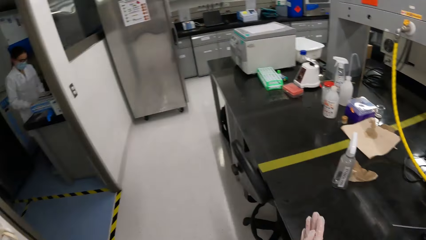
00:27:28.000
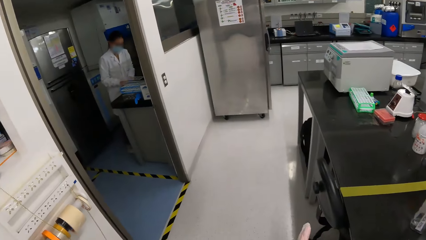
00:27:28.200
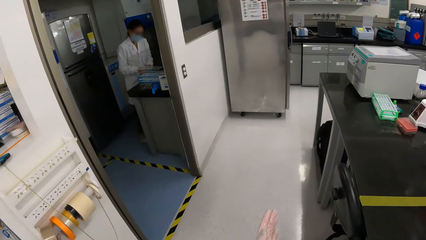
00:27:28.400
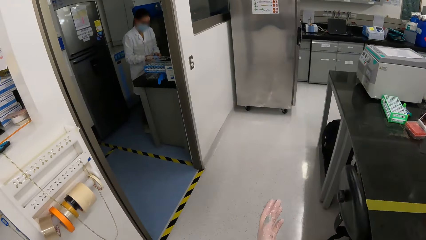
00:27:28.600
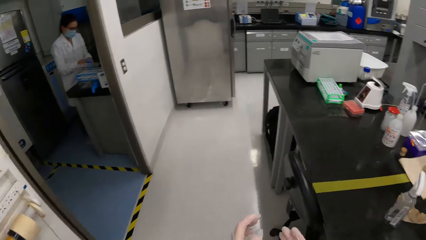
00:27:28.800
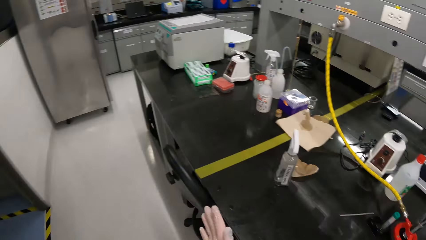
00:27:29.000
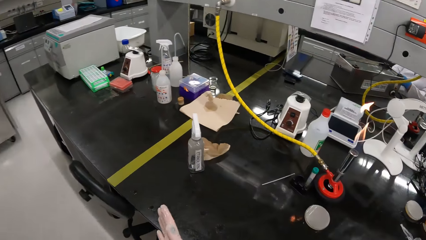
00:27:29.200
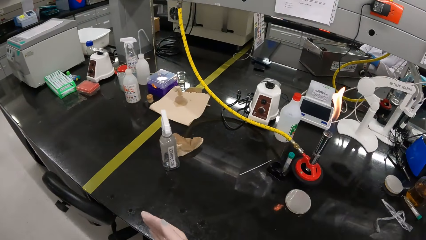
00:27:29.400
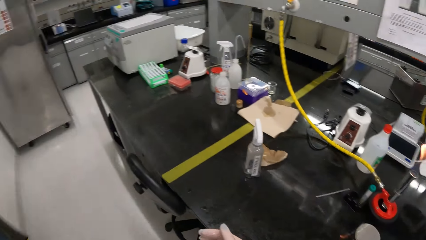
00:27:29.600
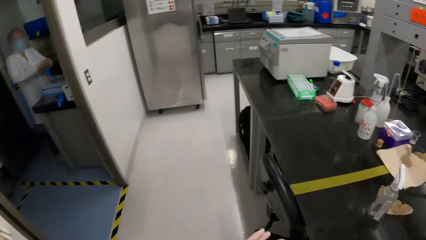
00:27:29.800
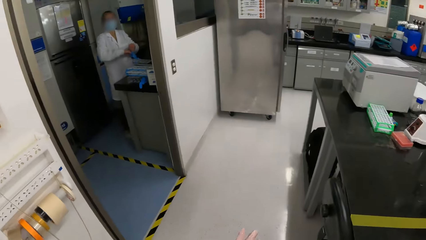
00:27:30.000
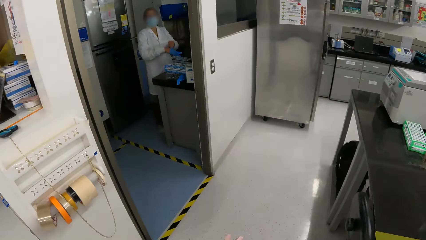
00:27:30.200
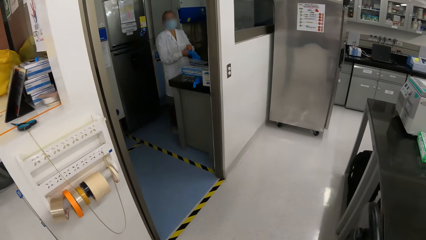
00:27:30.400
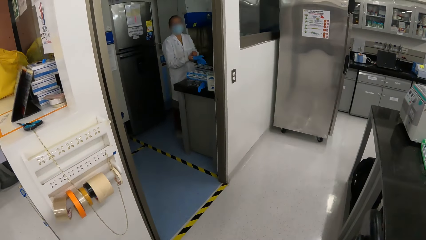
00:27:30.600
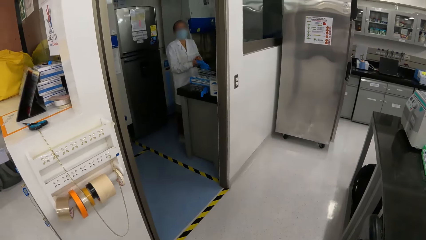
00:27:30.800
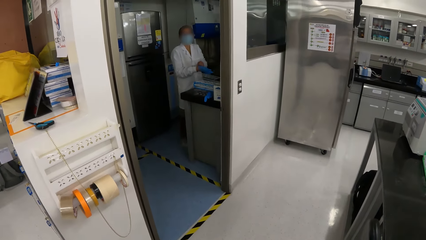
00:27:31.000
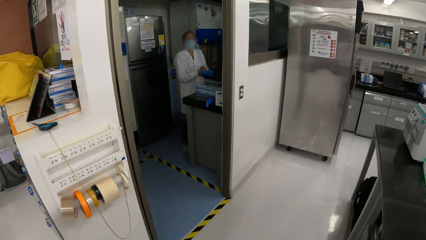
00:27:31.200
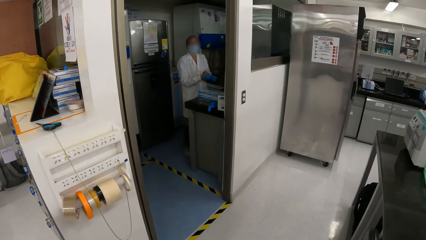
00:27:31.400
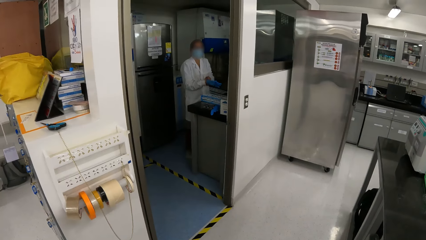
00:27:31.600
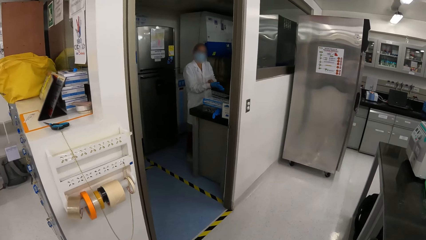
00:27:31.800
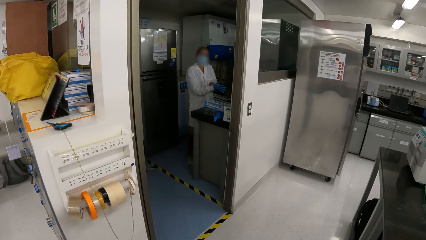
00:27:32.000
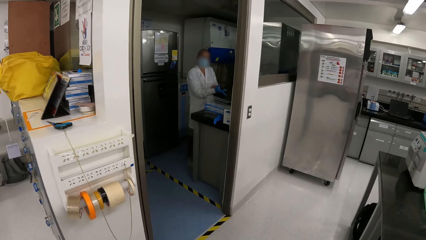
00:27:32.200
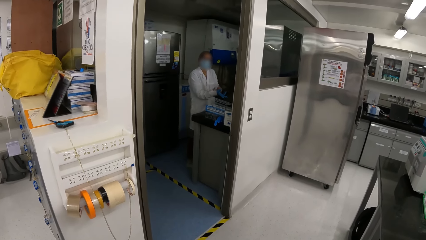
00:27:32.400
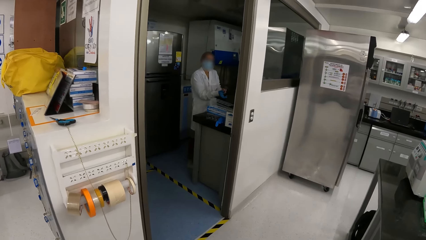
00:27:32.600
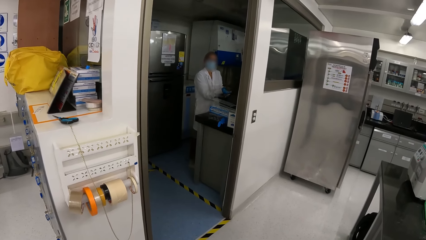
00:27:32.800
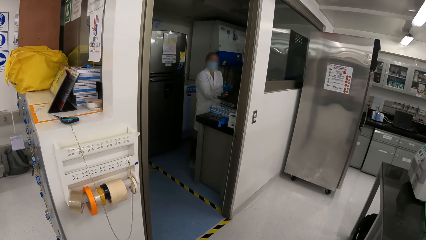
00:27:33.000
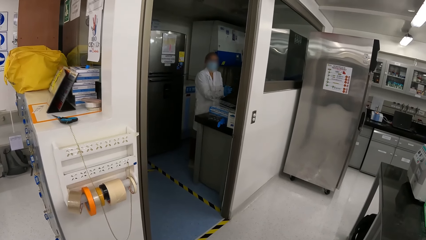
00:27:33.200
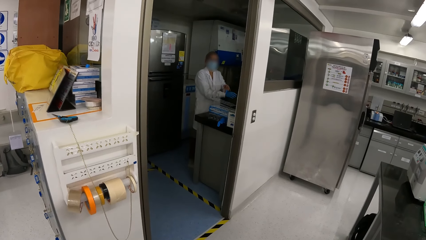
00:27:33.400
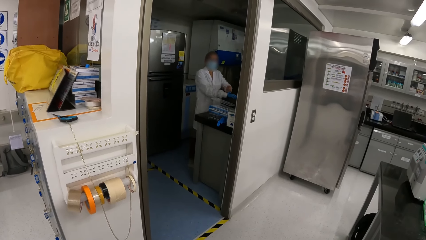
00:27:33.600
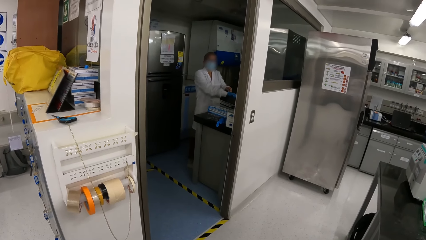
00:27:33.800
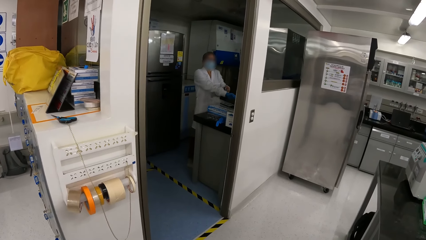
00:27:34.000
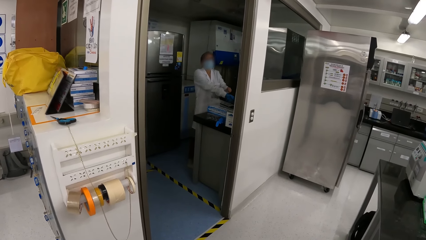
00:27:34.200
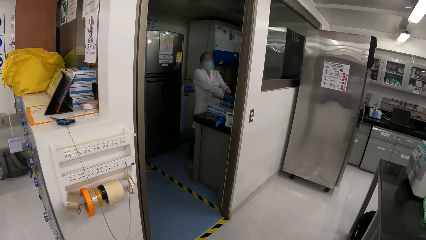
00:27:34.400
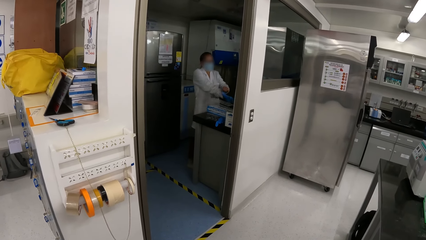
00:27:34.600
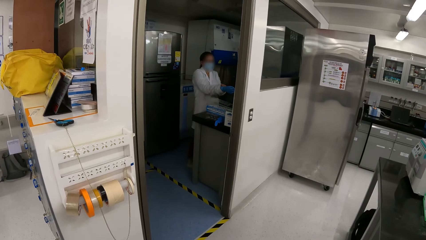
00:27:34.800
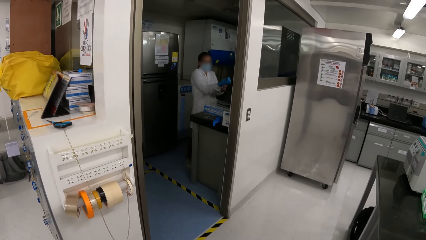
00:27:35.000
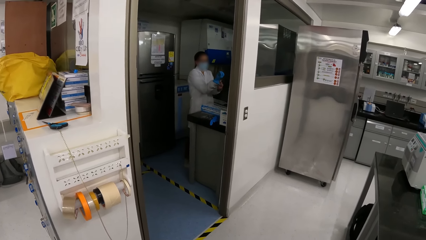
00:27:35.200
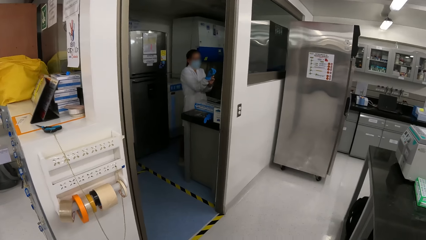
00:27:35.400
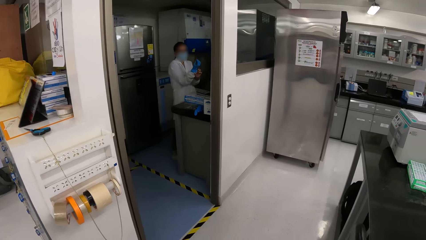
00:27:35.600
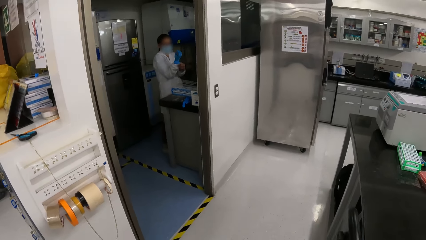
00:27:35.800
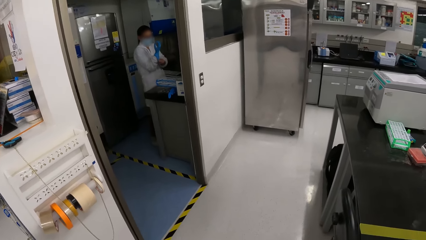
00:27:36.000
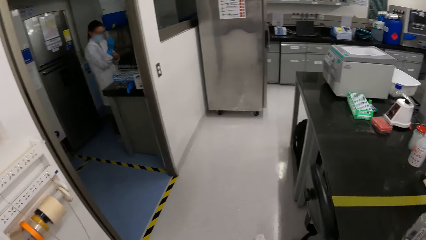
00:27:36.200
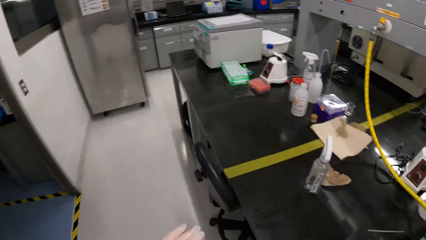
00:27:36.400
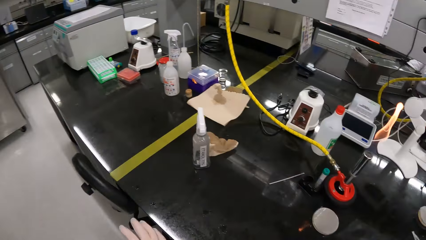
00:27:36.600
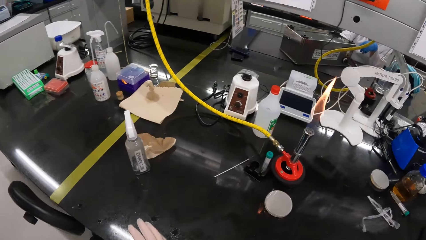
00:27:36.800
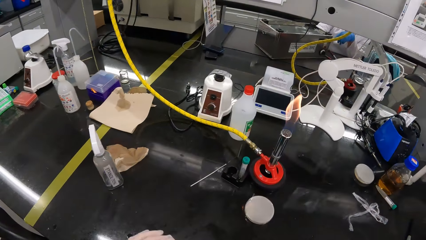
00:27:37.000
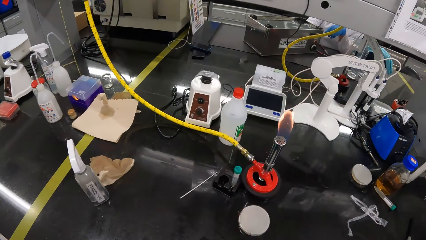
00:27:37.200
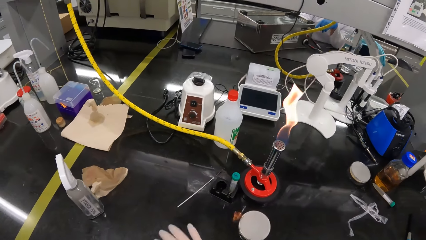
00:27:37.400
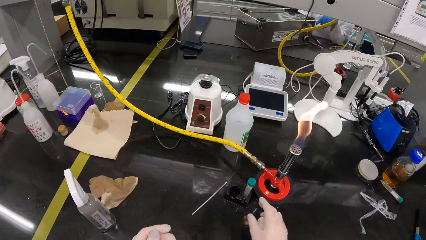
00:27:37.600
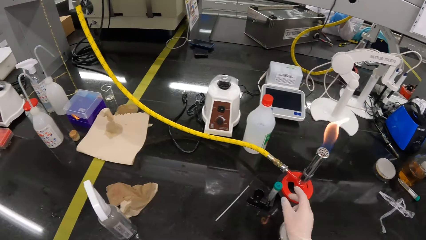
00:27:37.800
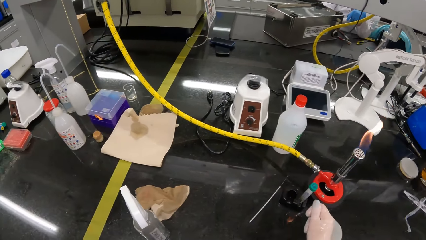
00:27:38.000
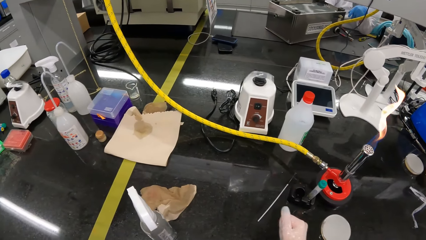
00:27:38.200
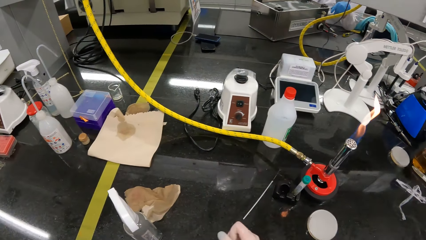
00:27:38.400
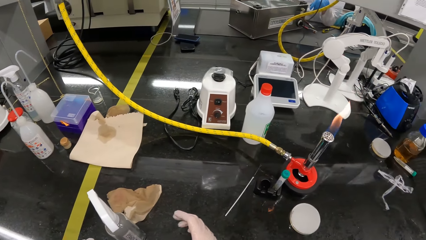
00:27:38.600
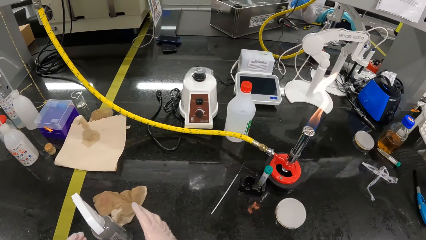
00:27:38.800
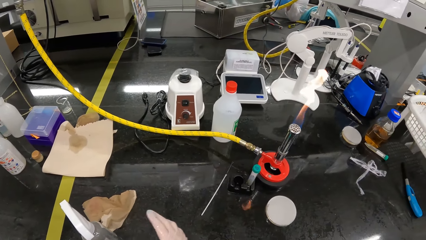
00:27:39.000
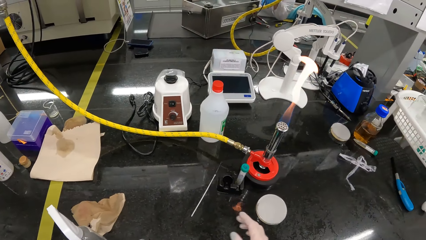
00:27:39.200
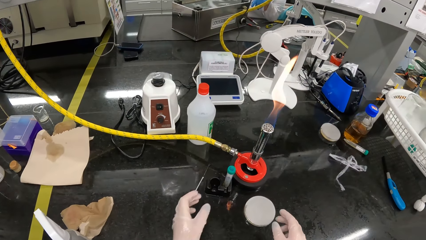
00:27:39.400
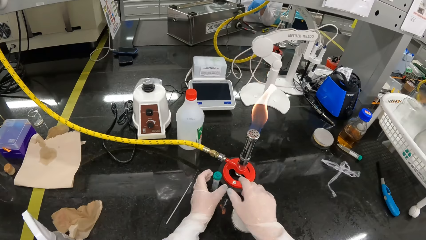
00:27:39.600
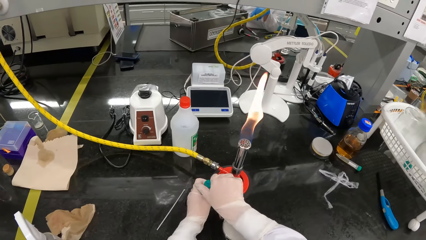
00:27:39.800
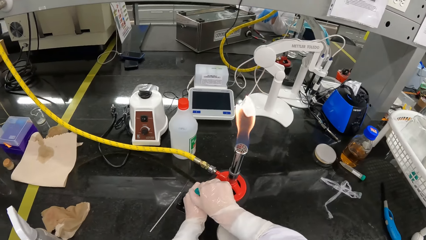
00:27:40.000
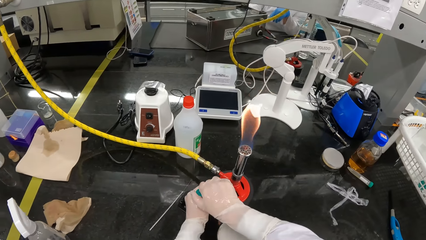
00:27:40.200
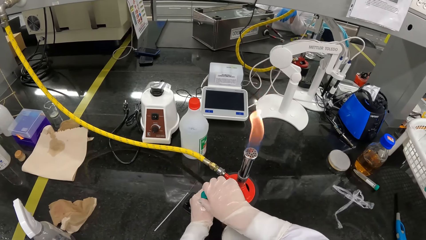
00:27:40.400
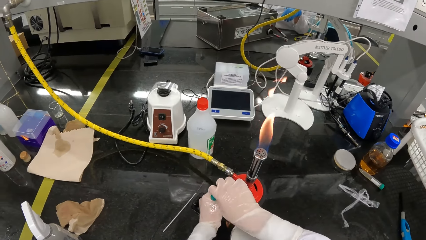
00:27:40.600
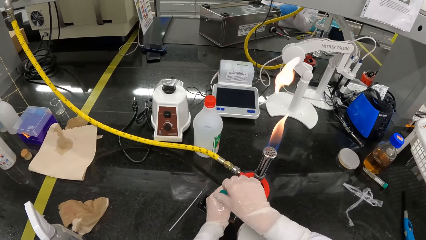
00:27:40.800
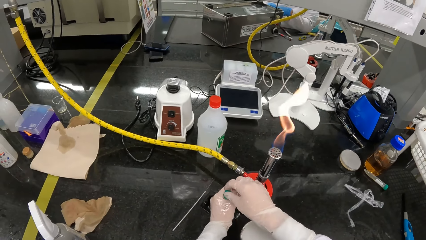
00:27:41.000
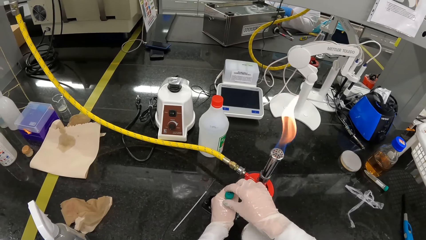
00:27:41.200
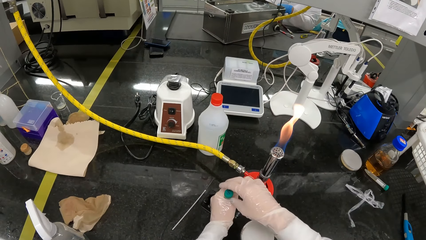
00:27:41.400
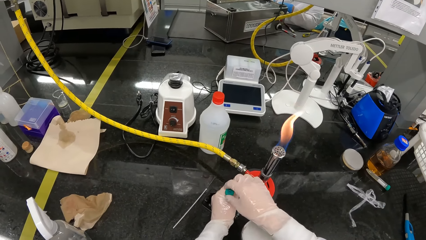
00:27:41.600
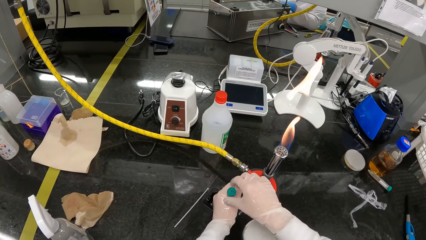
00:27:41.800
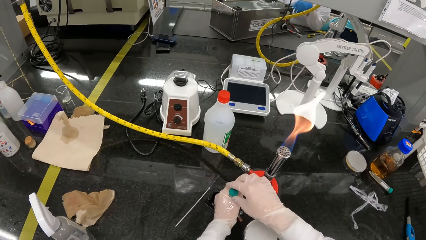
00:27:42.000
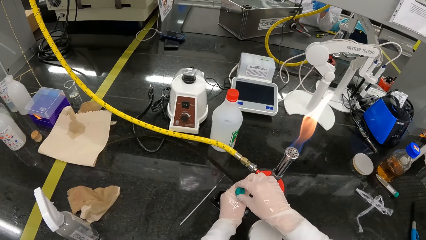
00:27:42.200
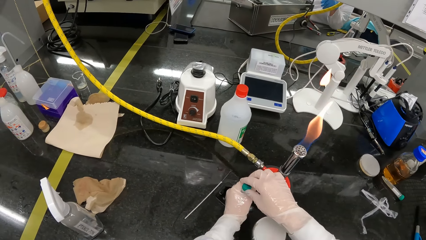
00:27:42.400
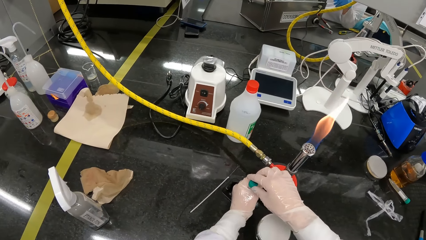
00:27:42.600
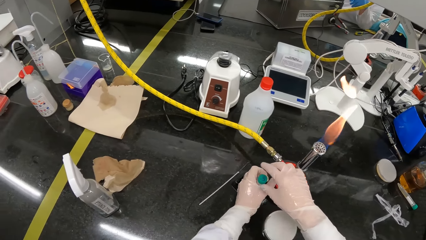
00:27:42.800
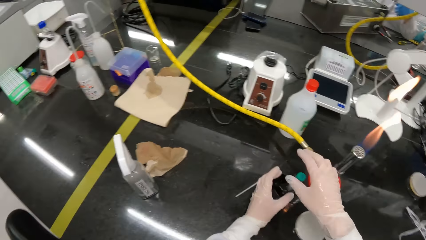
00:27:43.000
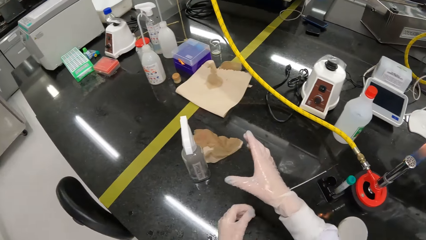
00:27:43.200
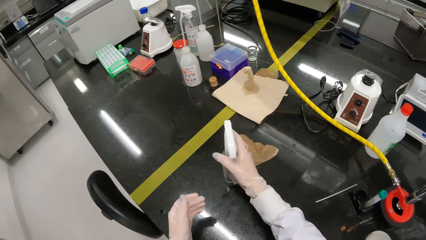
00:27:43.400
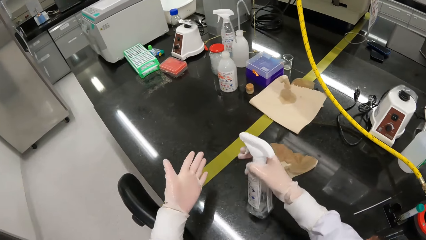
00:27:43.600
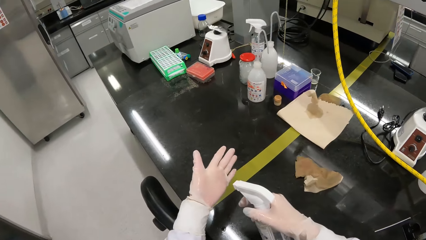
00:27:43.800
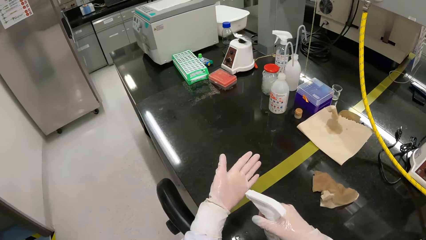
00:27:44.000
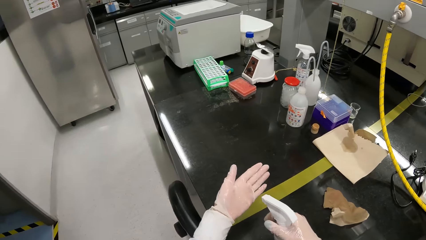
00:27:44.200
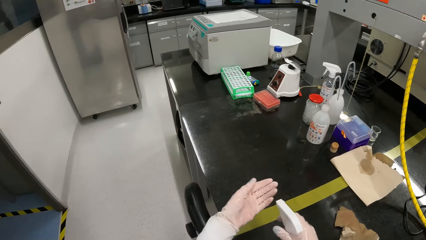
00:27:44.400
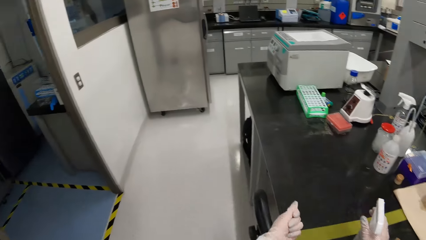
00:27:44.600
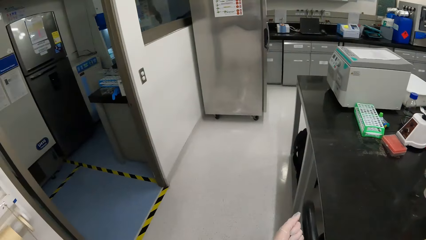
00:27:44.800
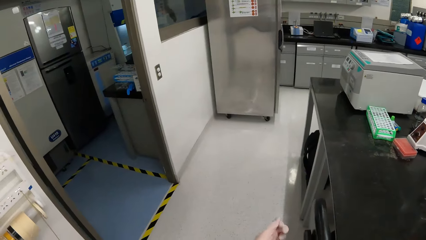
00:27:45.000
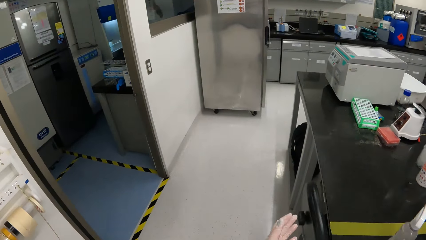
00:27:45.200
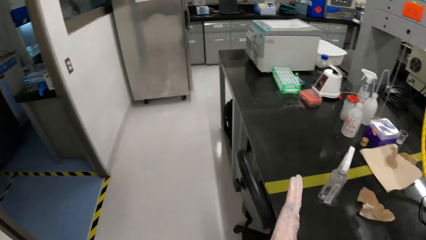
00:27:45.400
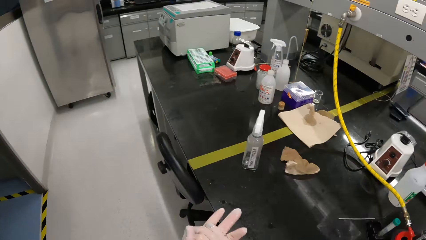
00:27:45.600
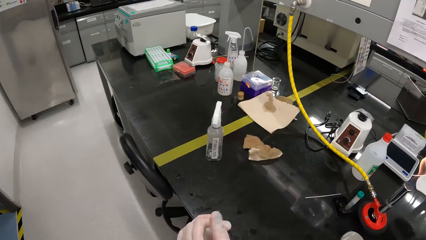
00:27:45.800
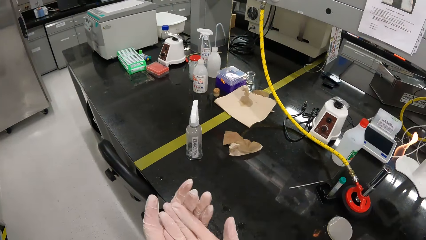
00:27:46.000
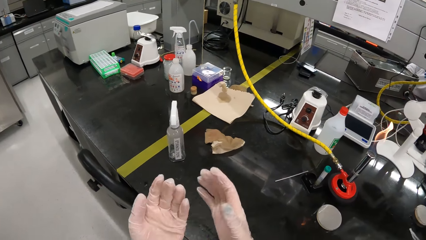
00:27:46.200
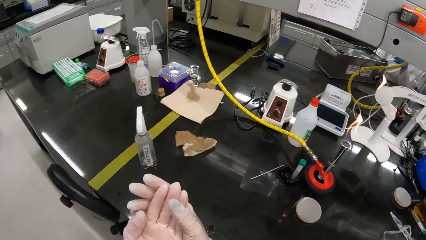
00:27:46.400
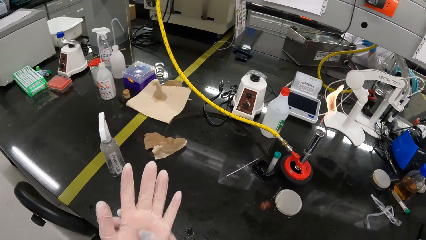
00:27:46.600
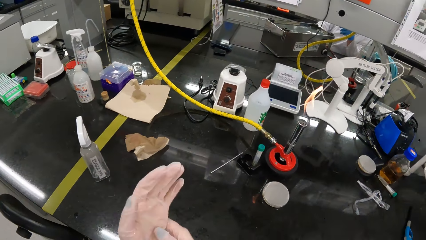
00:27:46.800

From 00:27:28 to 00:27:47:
The camera wearer turns around. She rubs her hands against each other. The laboratory technician wears a glove on her right hand with her left hand. The camera wearer looks at the laboratory technician. She turns around. She holds a specimen bottle on the table with her left hand. She unscrews the lid of the specimen bottle in her left hand with her right hand. She picks up a spray bottle on the table with her right hand. She sprays disinfectant on the left hand from the spray bottle in her right hand. She puts the spray bottle in her right hand on the table. She turns around. She rubs her hands against each other.
